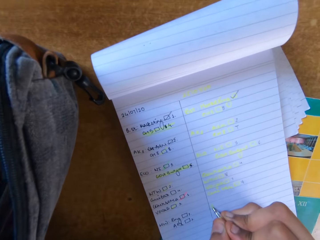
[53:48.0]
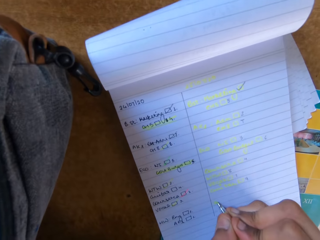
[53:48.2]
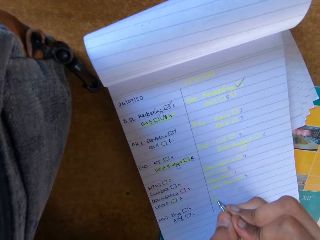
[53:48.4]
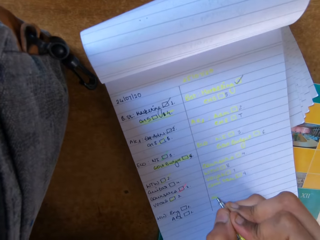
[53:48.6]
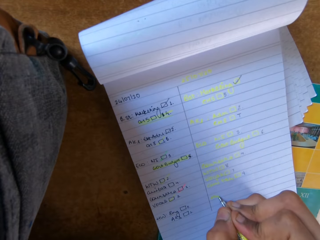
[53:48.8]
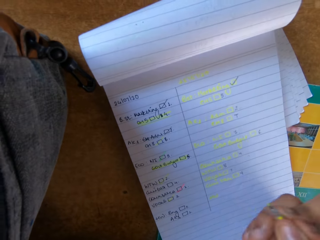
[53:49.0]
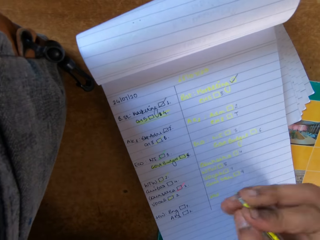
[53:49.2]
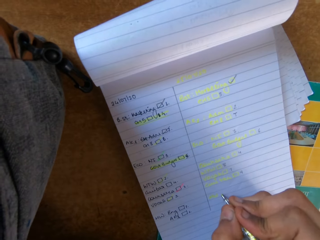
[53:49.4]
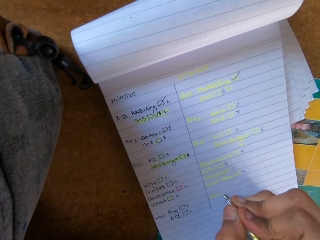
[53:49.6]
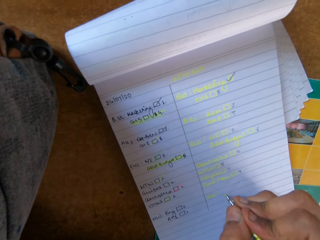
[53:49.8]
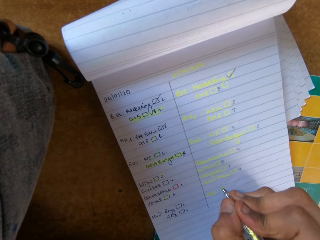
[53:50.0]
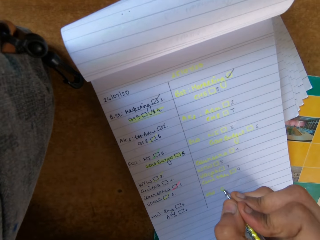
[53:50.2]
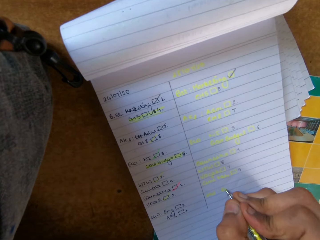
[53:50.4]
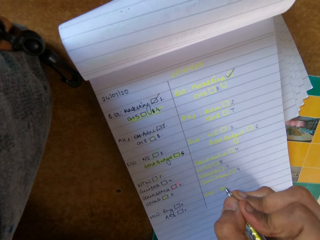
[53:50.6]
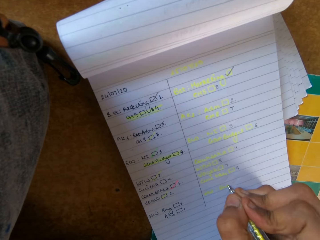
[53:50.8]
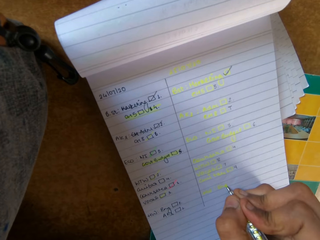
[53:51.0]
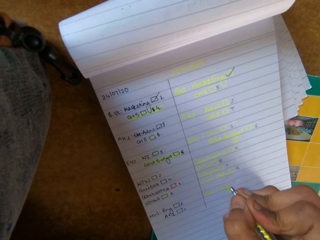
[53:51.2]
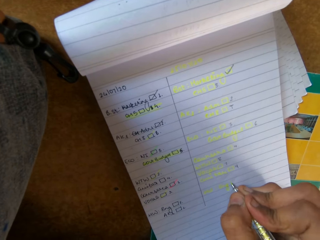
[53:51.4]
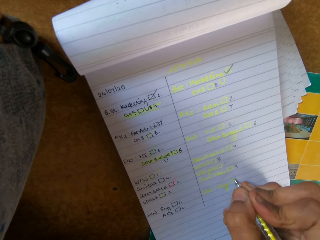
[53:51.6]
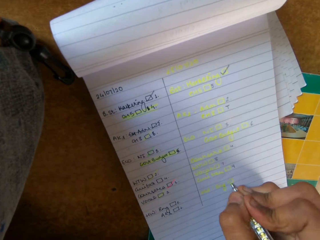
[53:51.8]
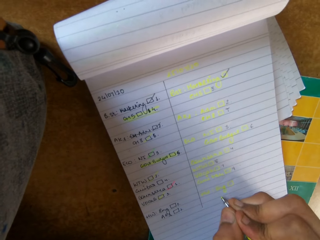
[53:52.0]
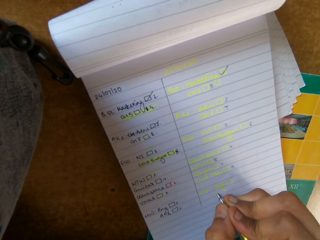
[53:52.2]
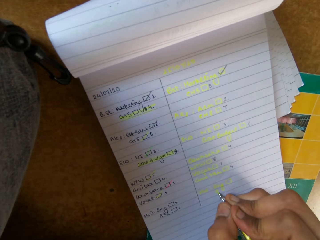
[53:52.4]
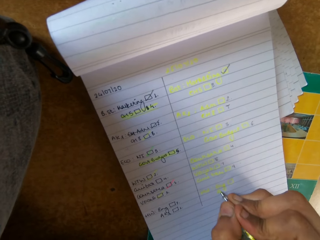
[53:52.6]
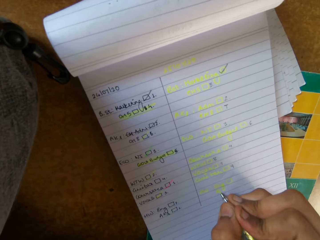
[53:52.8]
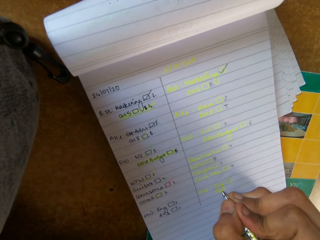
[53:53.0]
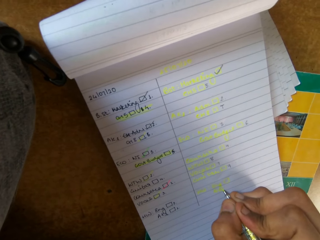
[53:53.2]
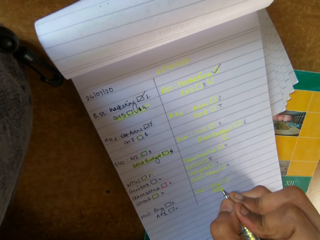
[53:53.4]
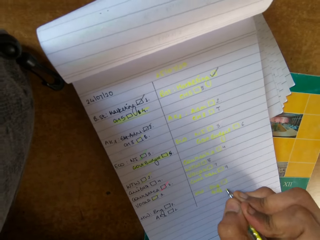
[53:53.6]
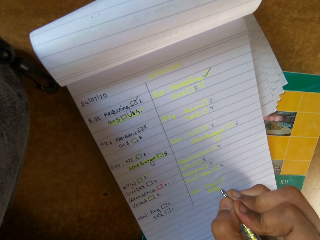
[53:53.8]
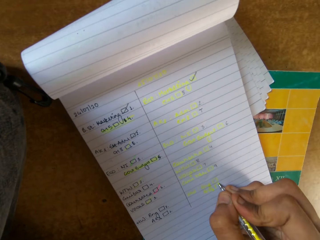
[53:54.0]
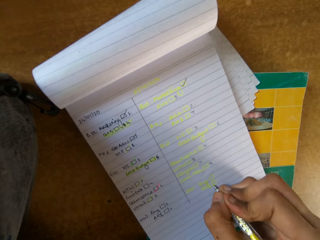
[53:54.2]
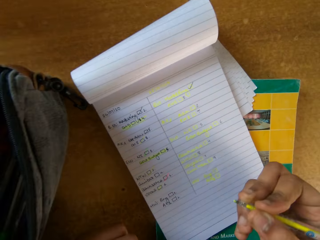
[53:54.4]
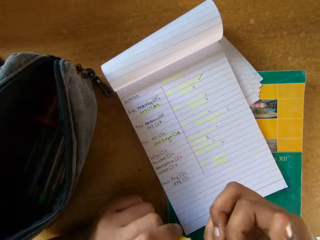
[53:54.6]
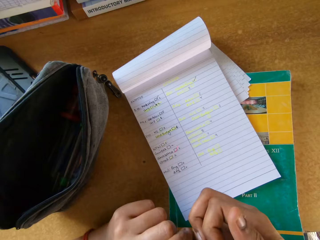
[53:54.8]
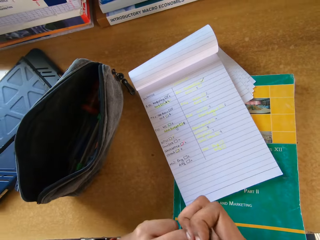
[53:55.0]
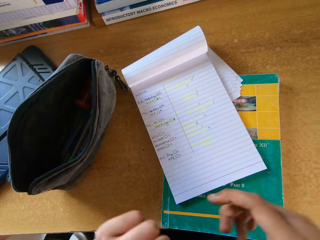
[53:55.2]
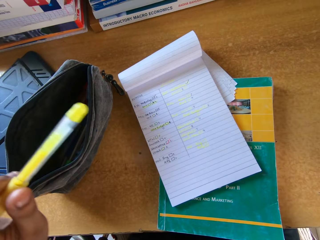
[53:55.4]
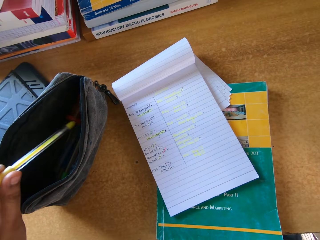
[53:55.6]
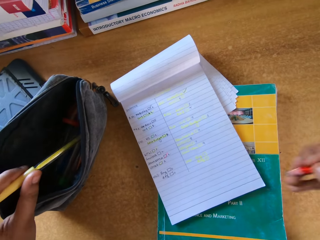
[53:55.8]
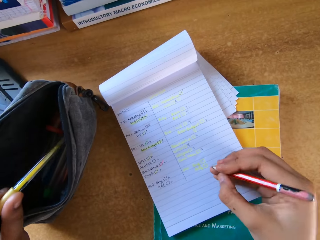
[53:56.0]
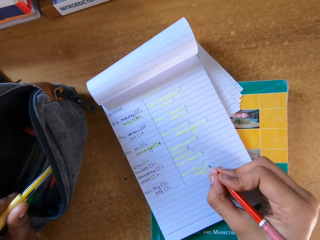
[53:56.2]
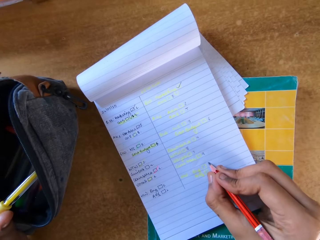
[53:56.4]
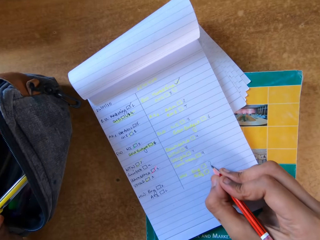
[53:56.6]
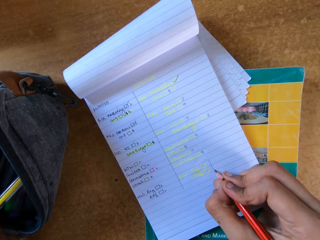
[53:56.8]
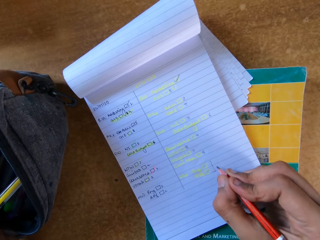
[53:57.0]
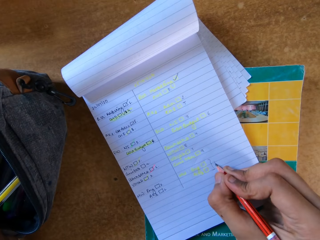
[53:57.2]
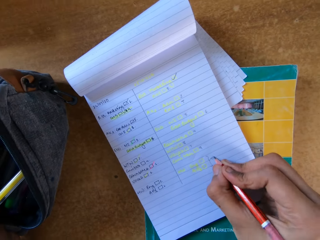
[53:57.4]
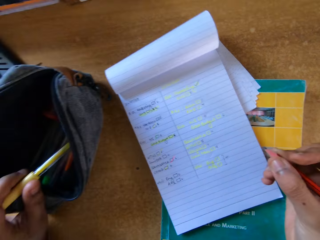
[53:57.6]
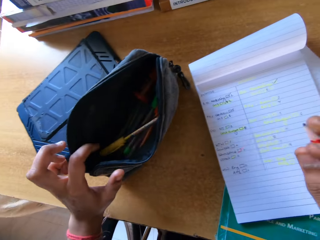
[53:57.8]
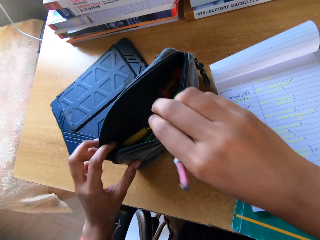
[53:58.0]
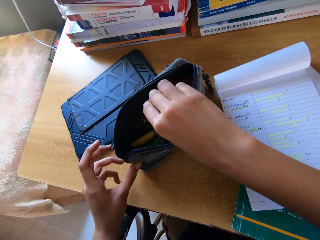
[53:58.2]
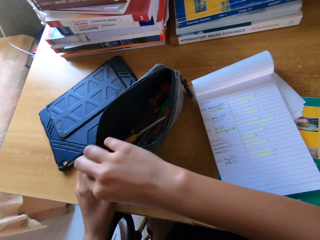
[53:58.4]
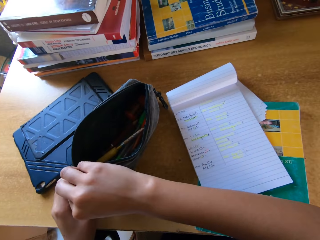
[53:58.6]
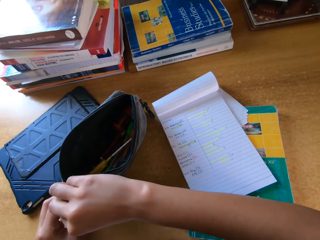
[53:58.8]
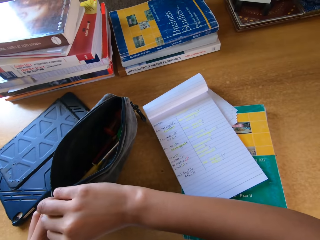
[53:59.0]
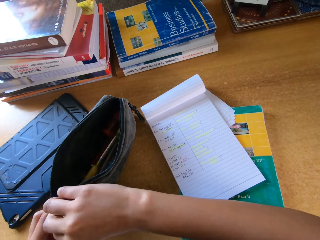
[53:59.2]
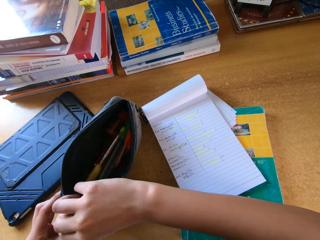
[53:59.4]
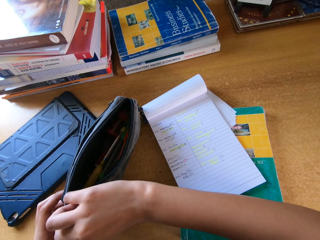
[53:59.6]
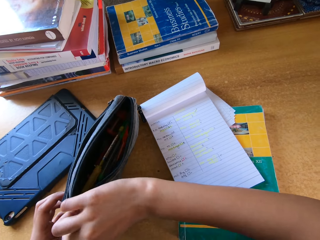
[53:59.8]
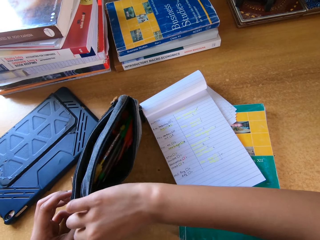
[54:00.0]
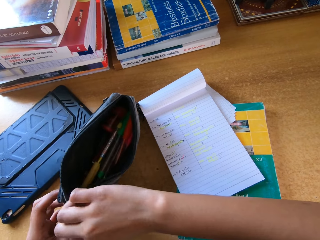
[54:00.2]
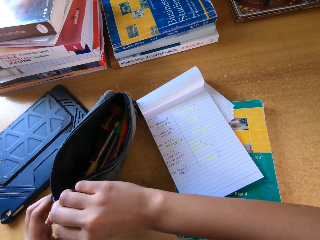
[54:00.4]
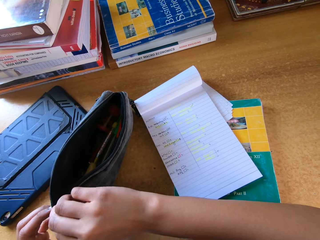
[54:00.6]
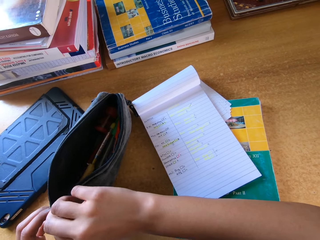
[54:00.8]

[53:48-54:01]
The camera wearer writes on a book with a pen. They close the pen lid and put the pen lid in the purse. They write on the book with a pencil. They put the pen in the purse.

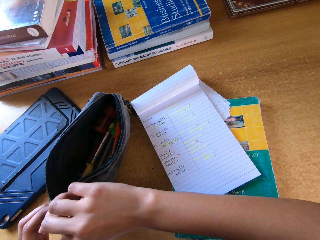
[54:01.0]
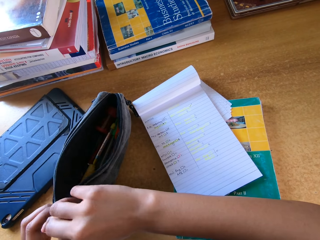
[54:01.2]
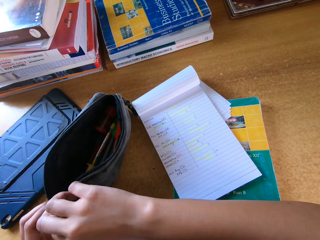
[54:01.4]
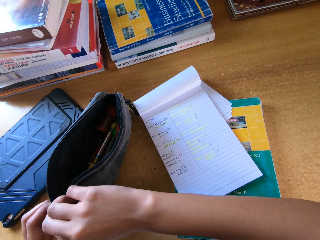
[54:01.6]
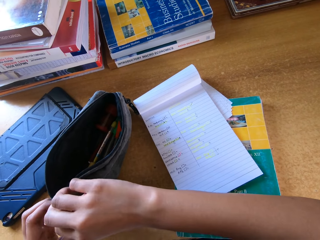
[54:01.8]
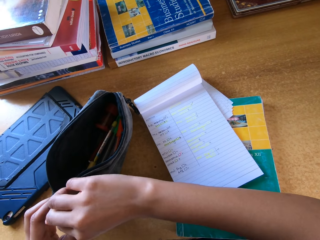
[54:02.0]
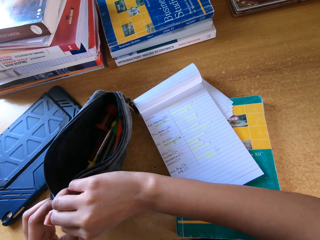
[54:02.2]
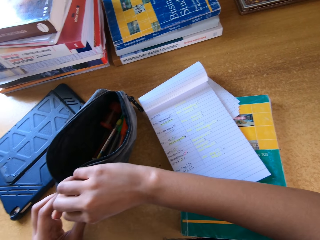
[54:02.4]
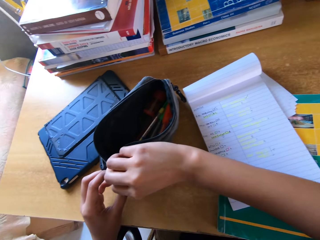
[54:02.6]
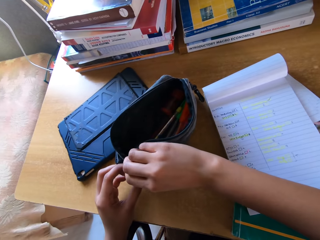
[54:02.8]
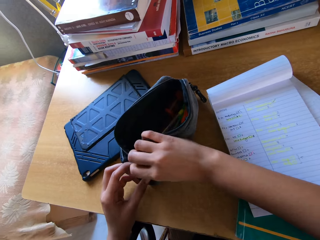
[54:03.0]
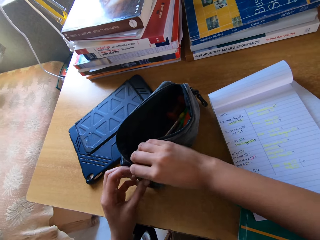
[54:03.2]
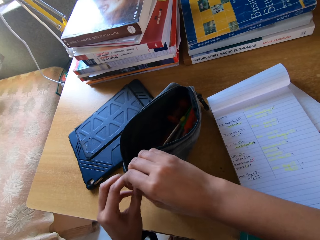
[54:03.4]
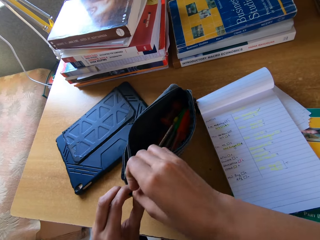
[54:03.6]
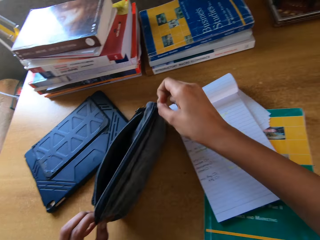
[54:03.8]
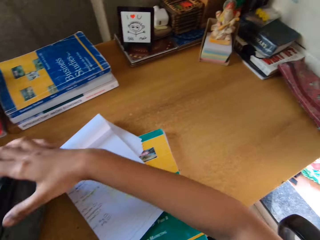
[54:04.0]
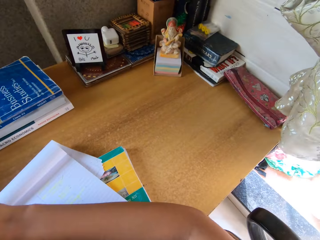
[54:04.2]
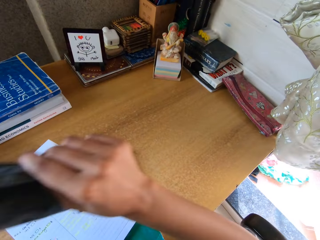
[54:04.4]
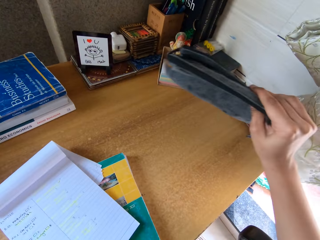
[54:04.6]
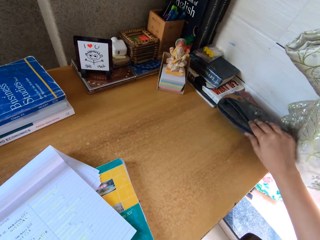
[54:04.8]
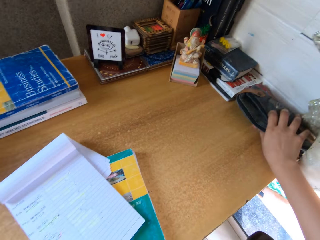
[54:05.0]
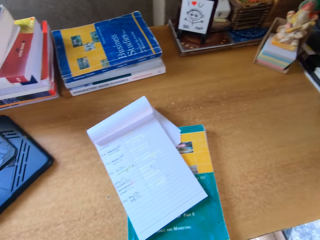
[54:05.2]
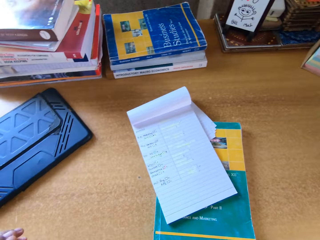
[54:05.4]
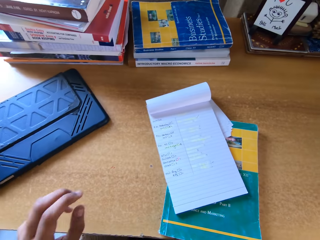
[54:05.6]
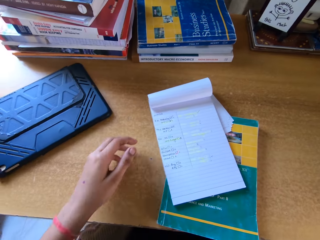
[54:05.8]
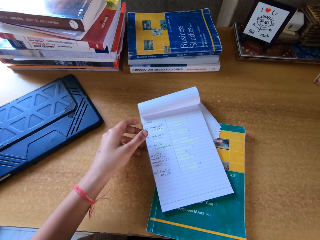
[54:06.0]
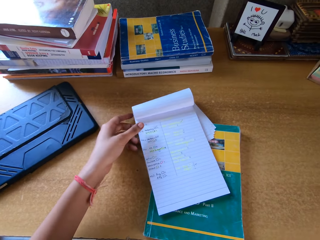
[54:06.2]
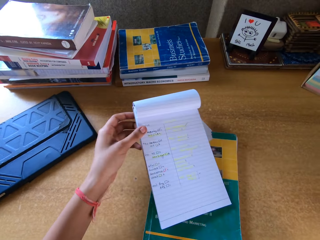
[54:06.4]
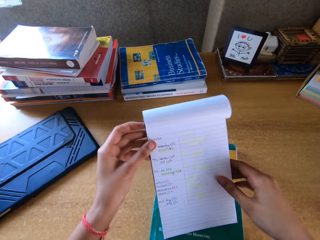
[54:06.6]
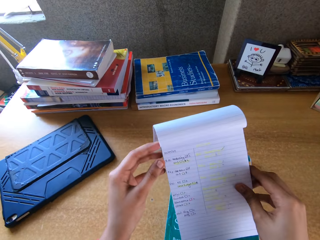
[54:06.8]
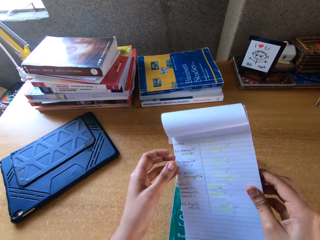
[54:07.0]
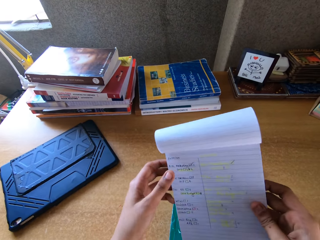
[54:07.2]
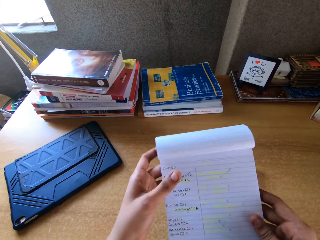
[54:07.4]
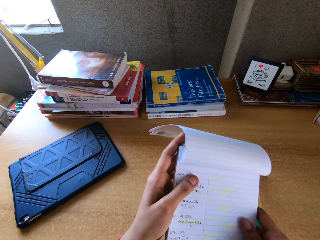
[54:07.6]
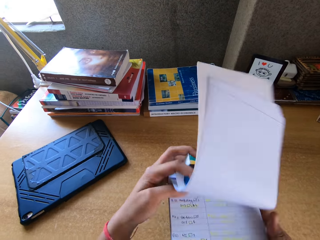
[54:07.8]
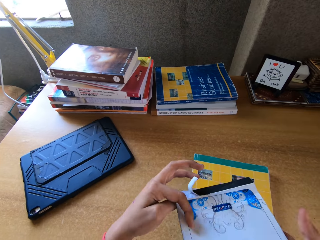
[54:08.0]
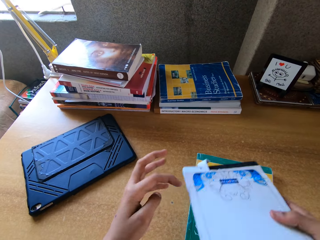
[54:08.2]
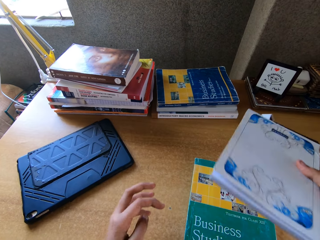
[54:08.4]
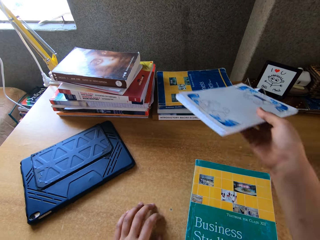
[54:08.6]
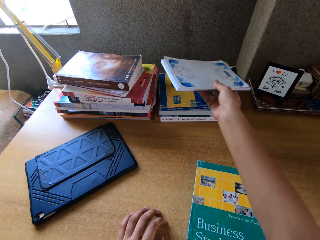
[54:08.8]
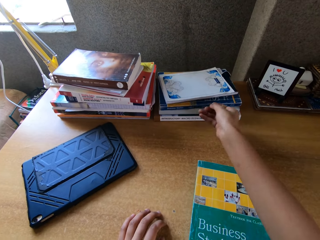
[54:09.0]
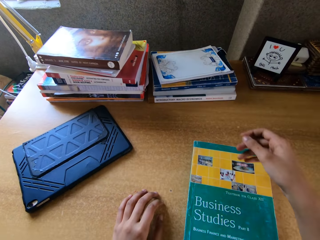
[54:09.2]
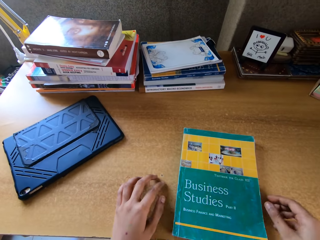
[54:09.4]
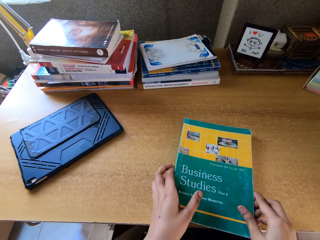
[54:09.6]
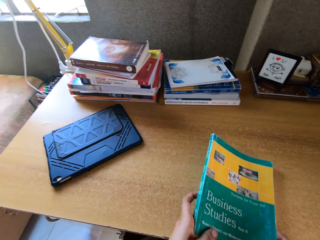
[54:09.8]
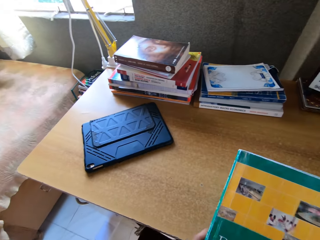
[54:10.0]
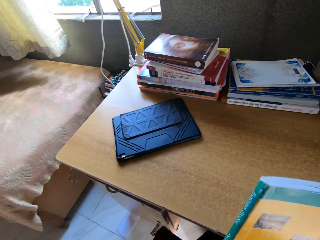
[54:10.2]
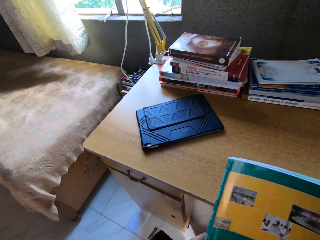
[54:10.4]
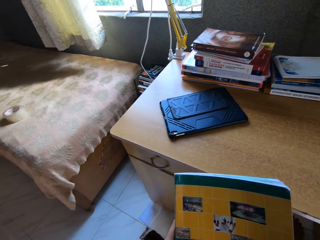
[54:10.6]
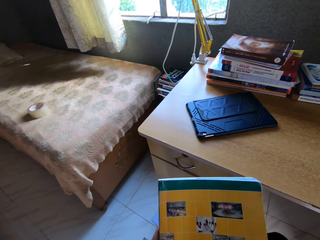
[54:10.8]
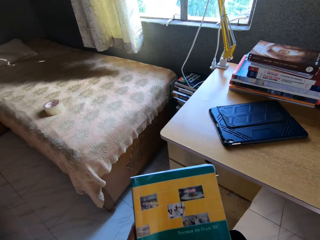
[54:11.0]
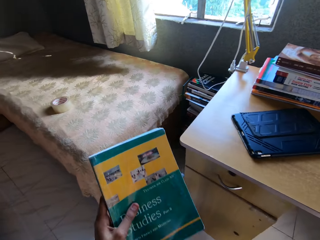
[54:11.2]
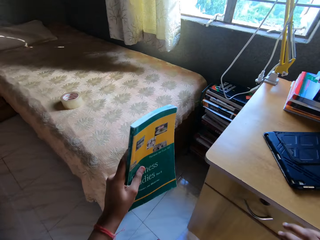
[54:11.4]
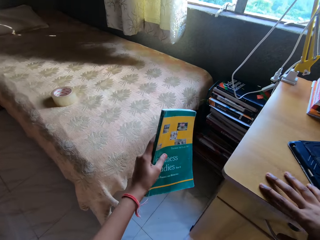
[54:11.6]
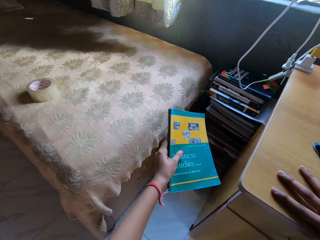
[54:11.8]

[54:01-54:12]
The camera wearer closes the purse. They put the purse on top of the table. They pick the books on top of the table. They close the book, put the book on top of the table, and pick the book on top of the table.
